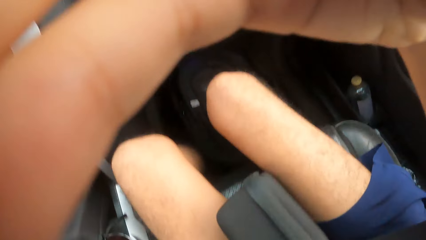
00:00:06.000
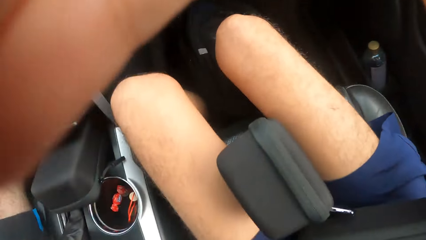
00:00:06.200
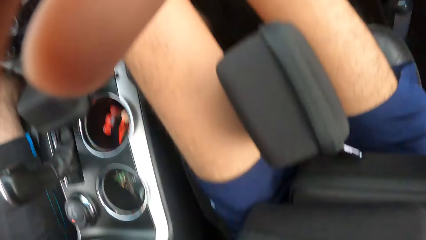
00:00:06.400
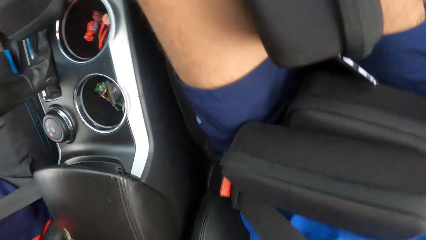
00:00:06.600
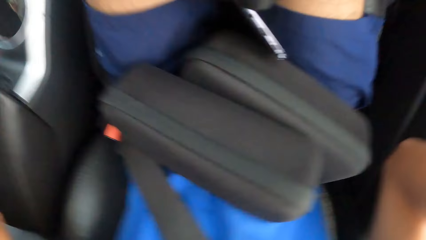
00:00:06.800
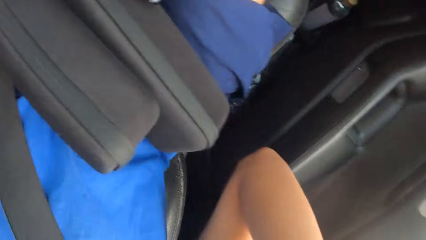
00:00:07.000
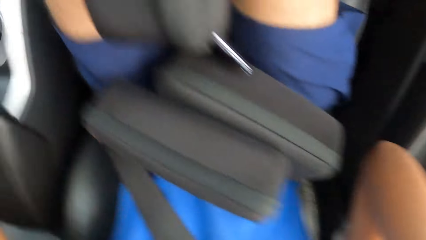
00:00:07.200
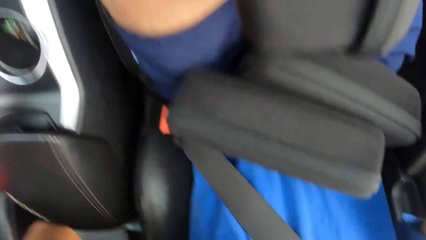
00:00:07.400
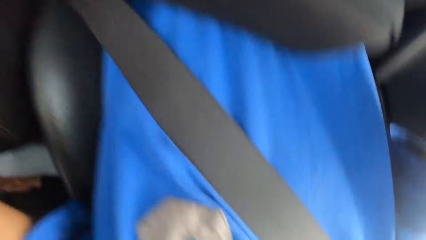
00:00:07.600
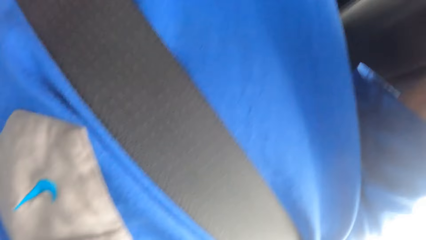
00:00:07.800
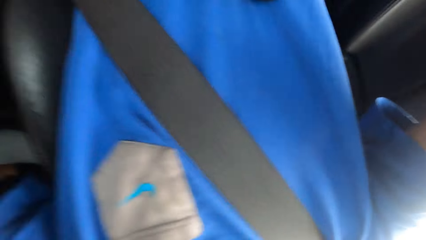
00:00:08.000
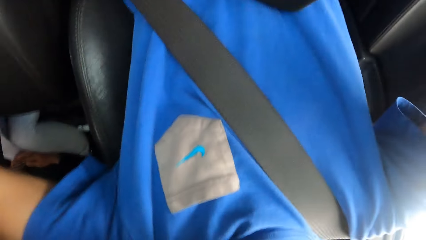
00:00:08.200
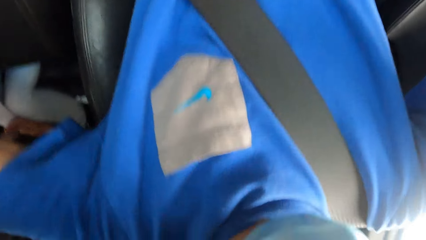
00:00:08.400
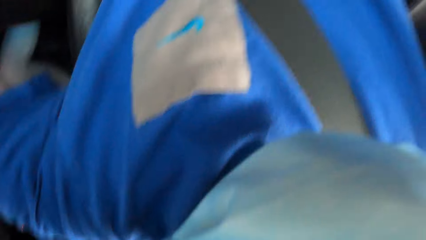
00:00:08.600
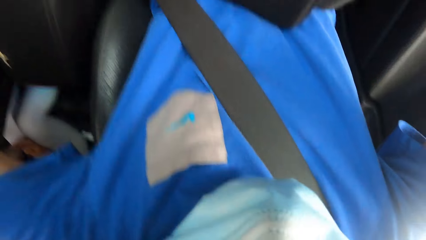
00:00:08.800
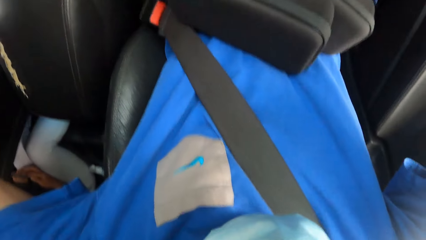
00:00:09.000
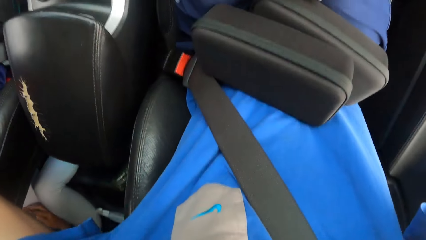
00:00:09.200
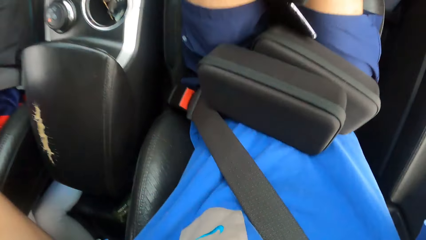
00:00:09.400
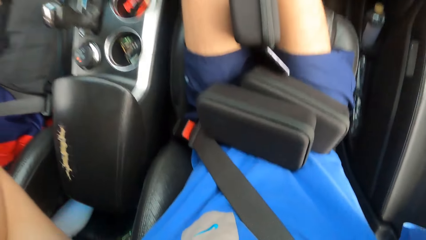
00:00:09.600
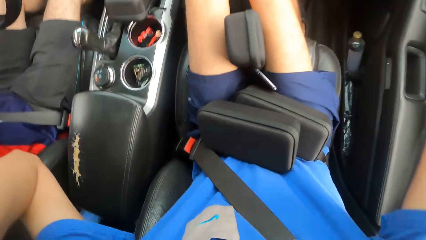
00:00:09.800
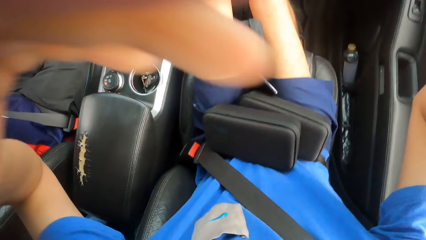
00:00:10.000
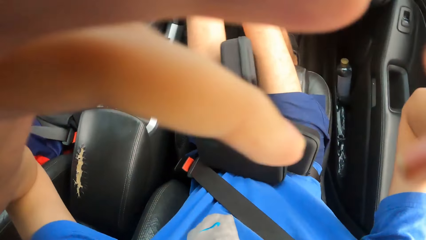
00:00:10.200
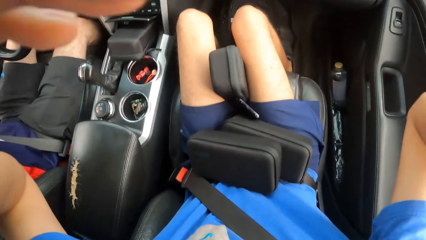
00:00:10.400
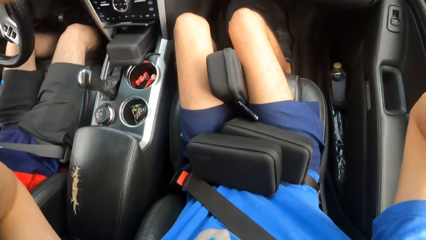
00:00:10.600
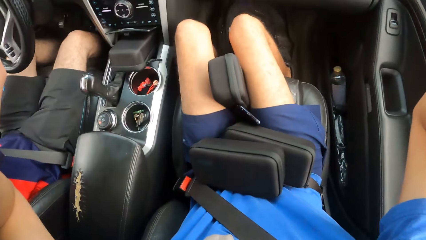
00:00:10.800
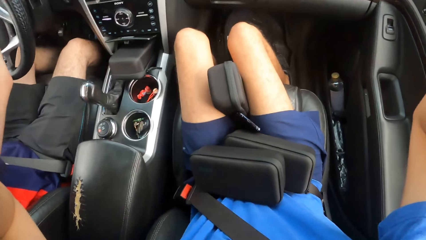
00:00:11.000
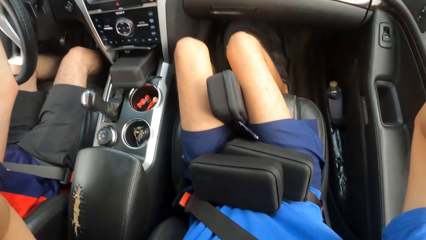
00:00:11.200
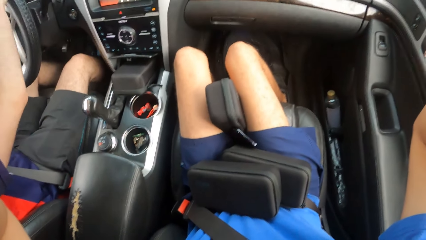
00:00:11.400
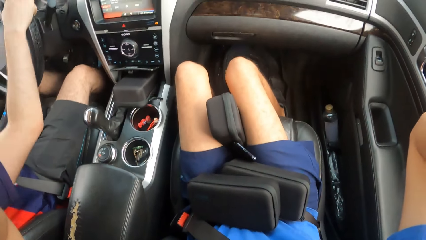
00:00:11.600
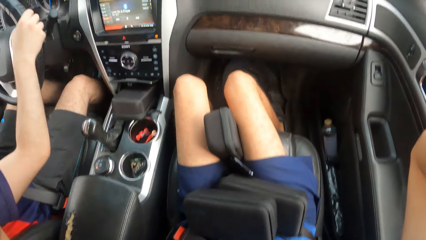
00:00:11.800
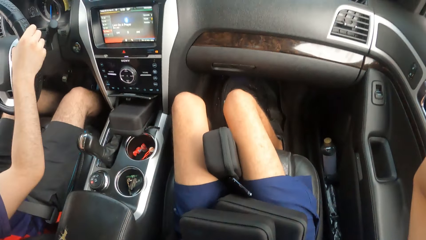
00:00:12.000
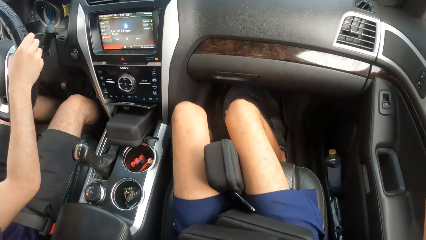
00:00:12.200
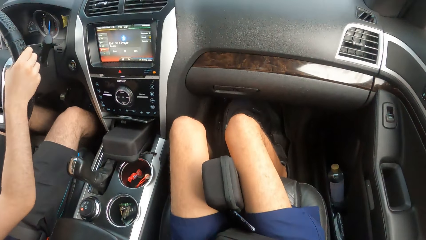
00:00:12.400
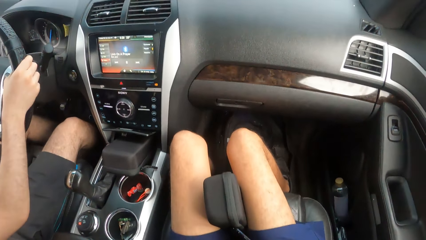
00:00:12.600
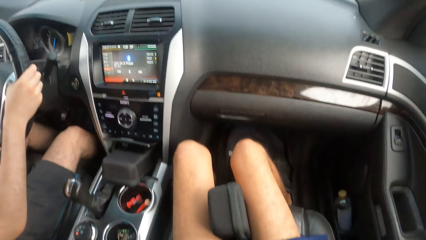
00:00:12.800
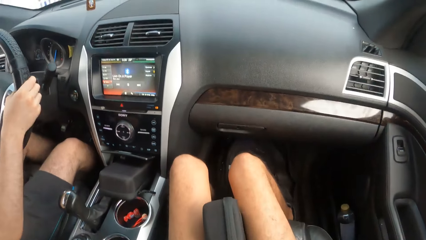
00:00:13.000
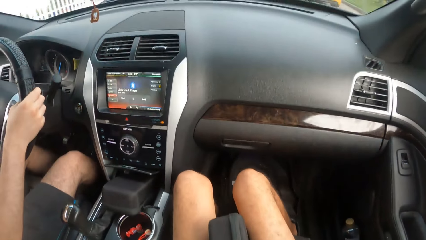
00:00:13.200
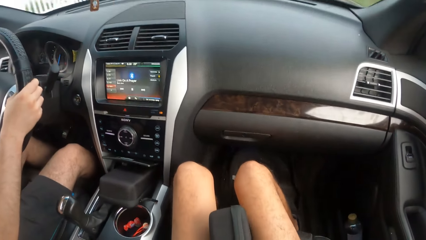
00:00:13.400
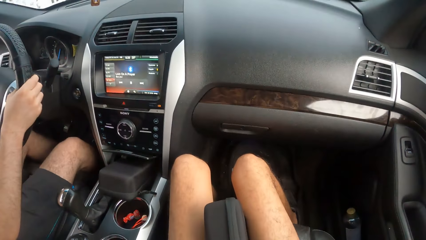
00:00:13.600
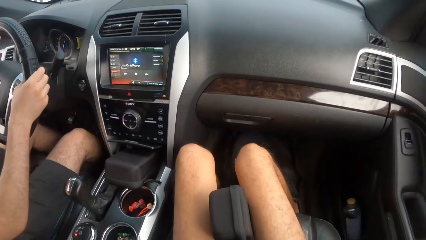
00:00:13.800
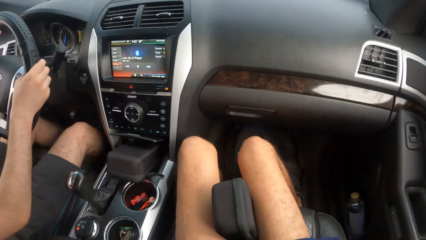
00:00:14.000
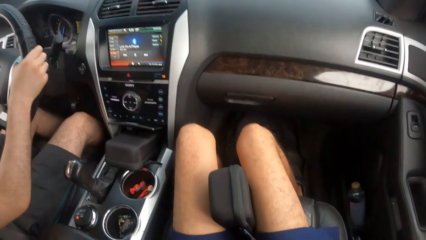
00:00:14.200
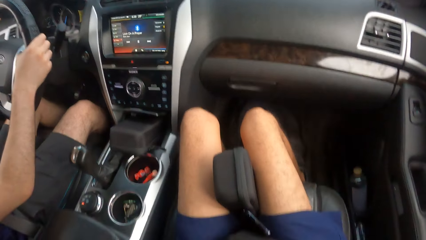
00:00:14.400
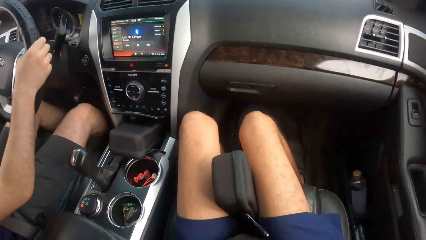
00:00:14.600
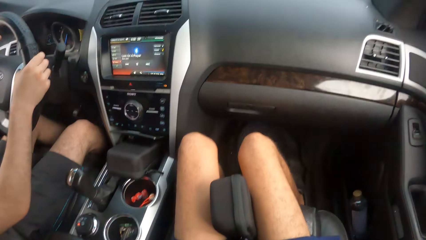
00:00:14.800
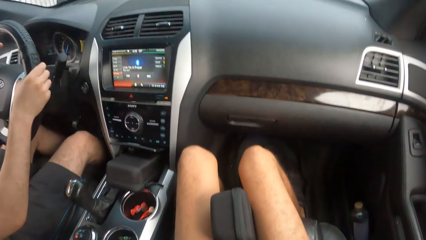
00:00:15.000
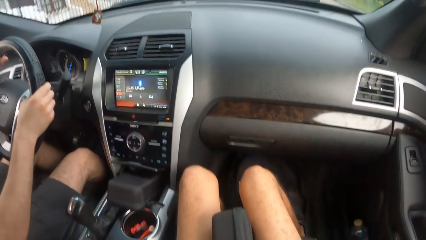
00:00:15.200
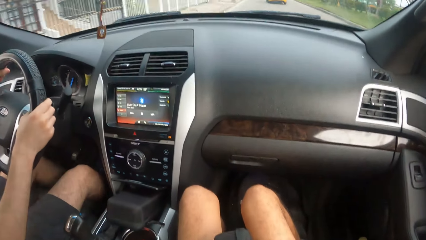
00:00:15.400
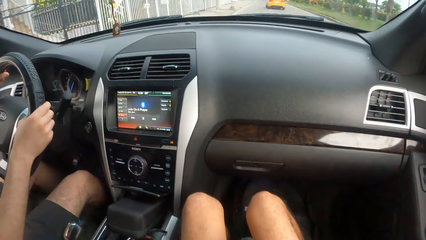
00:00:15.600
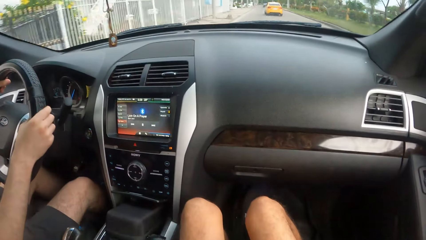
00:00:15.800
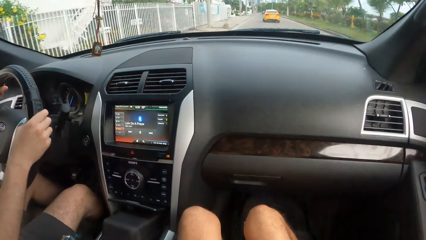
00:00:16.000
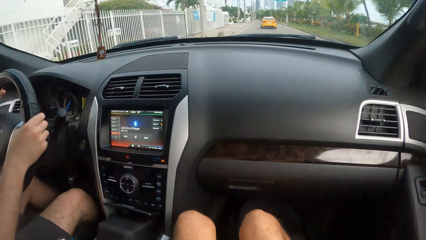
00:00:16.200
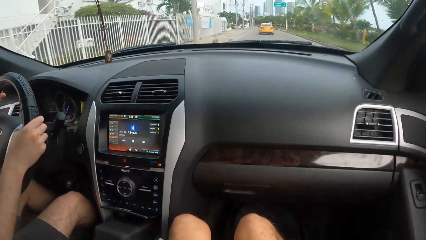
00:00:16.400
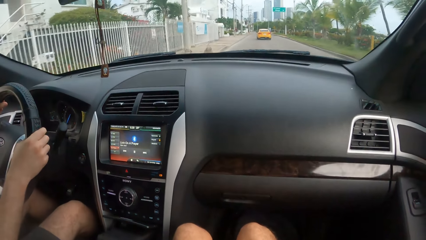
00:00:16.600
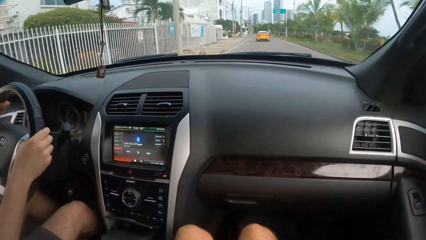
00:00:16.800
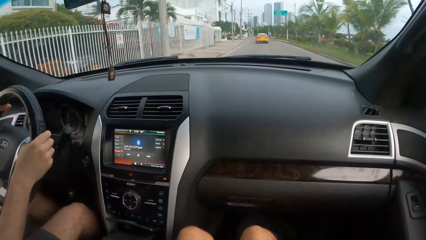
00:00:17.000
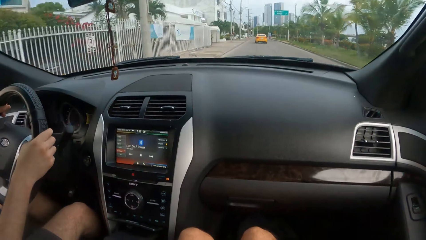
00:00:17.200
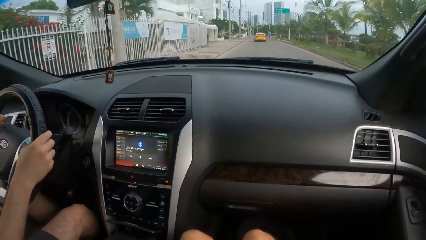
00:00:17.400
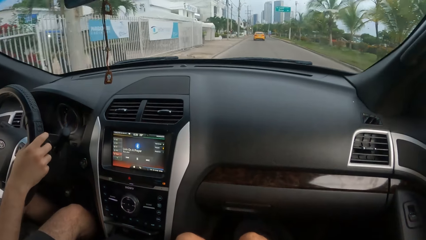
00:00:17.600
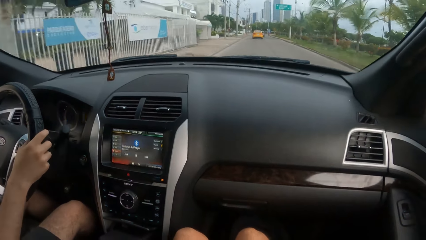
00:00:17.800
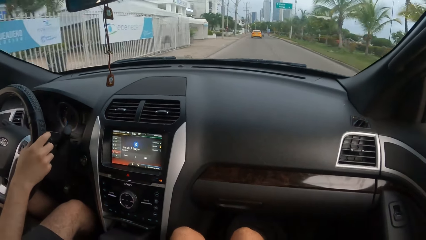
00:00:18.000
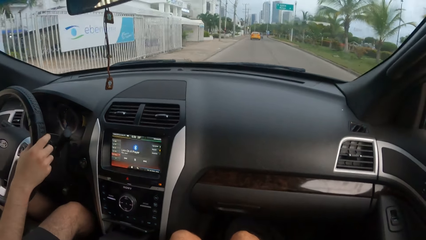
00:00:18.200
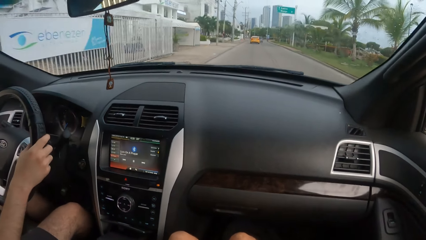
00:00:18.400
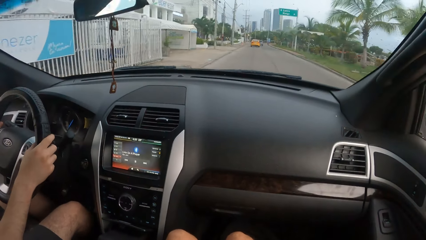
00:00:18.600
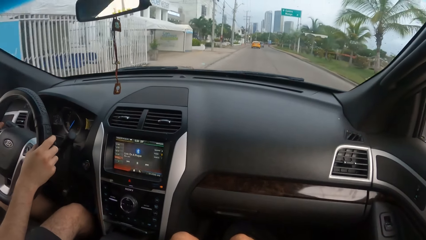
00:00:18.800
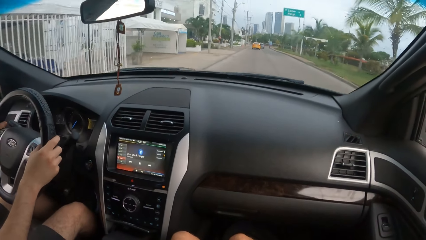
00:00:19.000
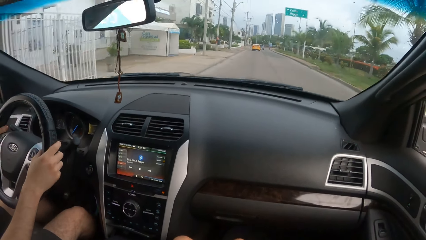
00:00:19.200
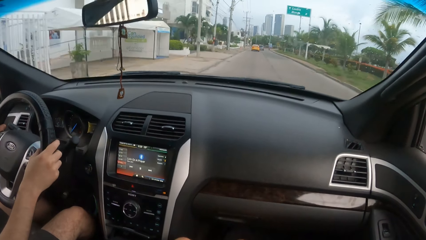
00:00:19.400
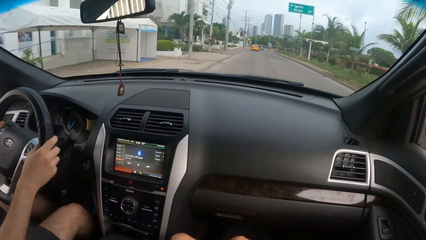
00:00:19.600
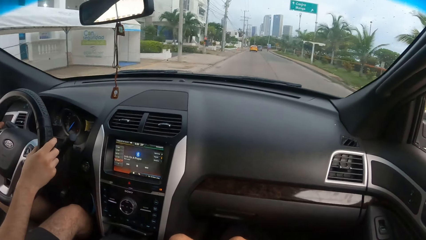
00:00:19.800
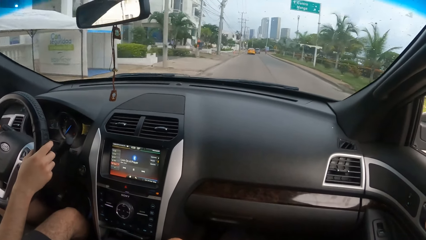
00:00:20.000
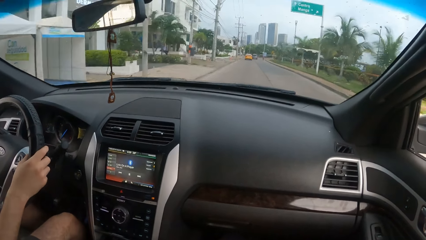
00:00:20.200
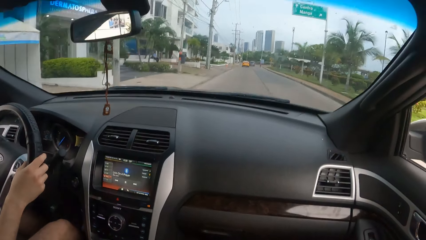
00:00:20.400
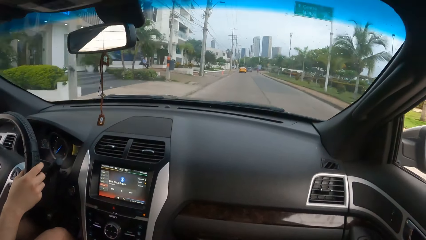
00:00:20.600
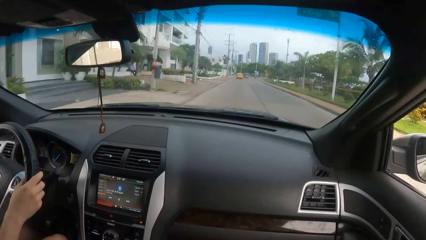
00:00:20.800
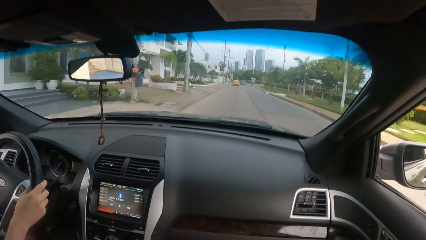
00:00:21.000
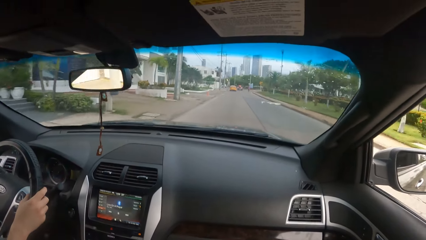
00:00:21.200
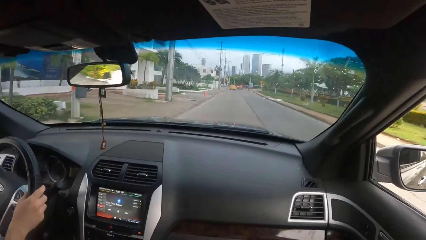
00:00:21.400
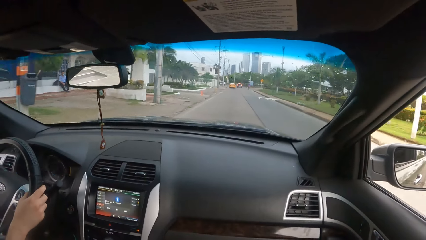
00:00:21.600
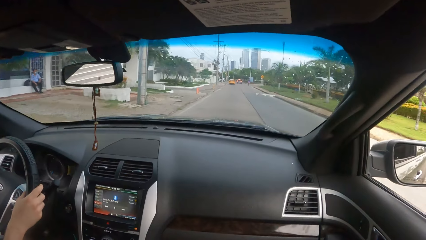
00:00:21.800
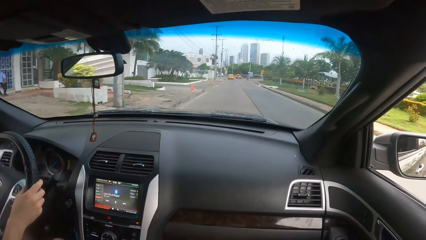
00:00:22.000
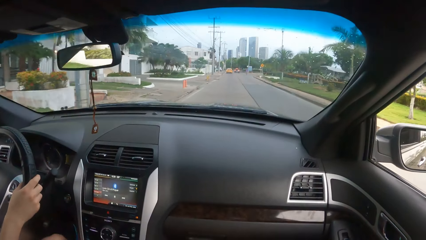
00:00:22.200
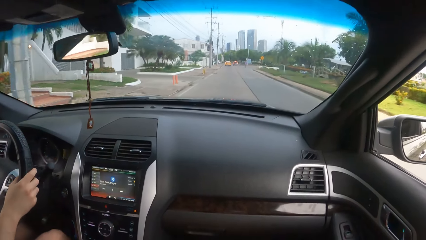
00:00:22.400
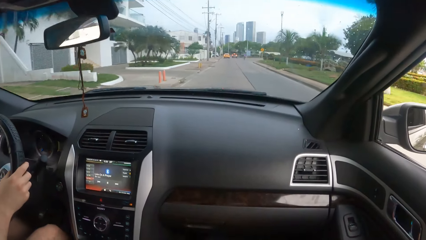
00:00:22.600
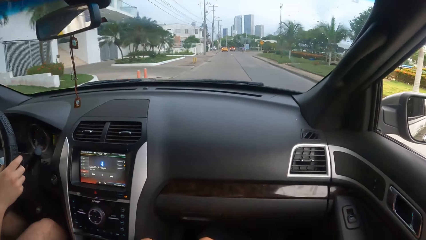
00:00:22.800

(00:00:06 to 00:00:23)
The camera wearer puts on the camera. A man drives a car. The camera wearer adjusts his camera. He looks forward.
